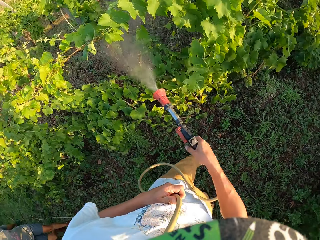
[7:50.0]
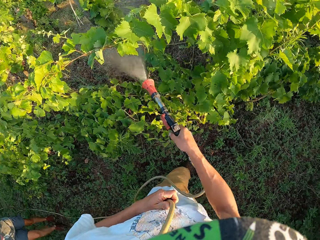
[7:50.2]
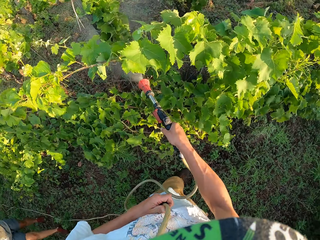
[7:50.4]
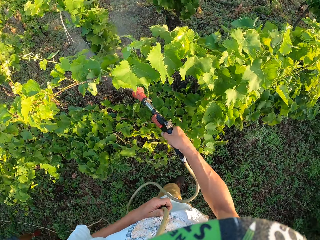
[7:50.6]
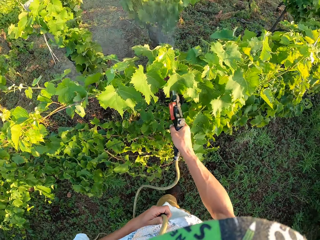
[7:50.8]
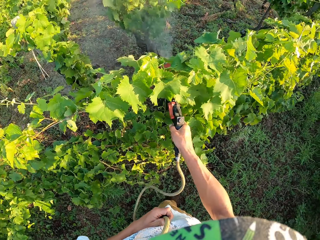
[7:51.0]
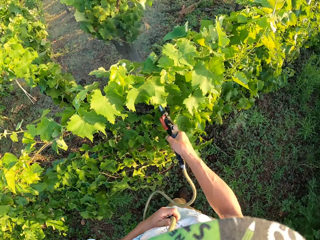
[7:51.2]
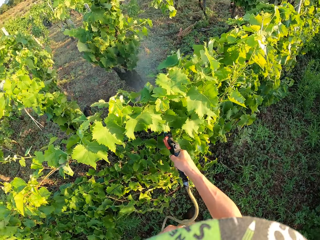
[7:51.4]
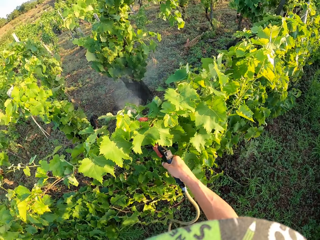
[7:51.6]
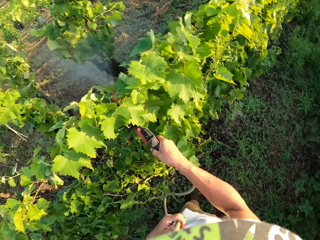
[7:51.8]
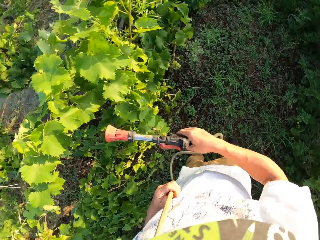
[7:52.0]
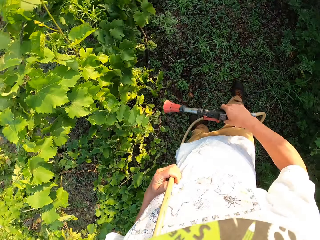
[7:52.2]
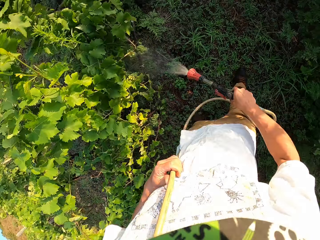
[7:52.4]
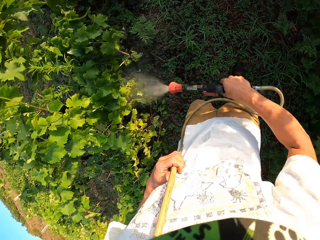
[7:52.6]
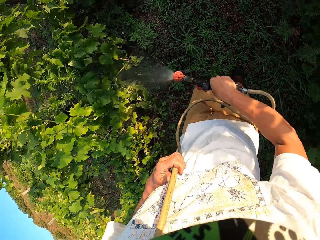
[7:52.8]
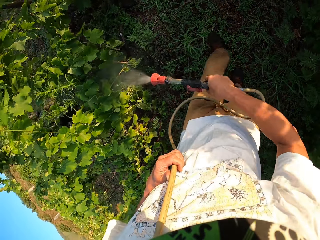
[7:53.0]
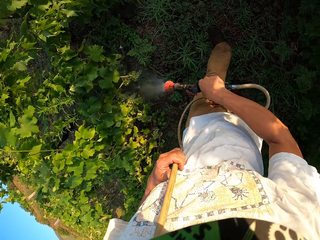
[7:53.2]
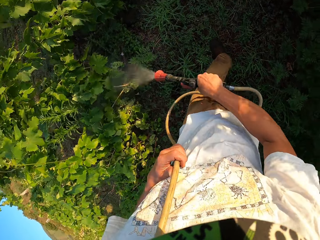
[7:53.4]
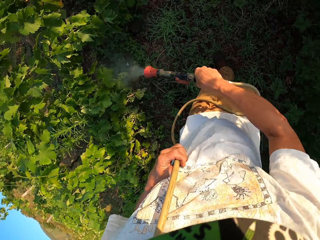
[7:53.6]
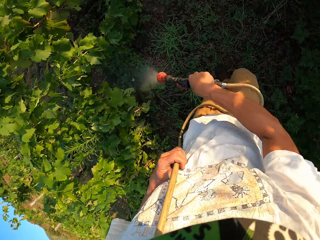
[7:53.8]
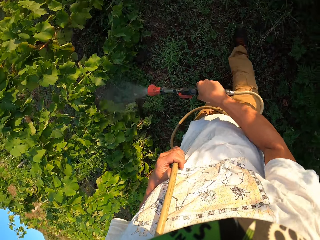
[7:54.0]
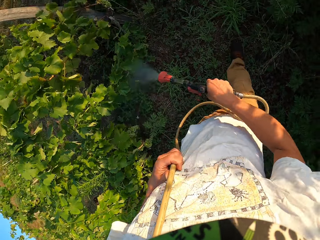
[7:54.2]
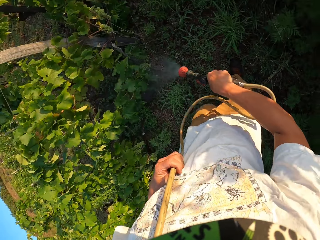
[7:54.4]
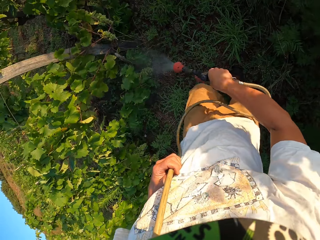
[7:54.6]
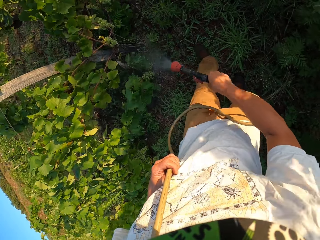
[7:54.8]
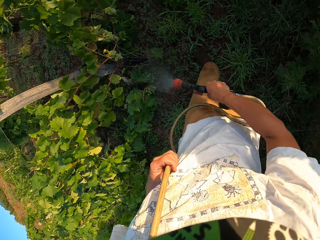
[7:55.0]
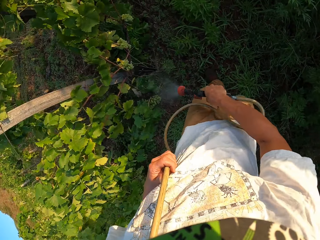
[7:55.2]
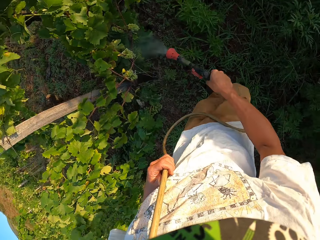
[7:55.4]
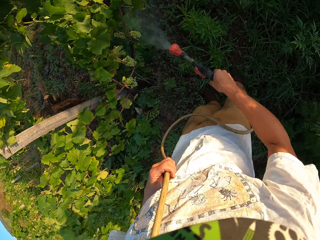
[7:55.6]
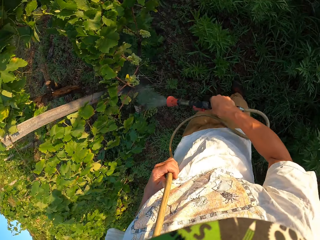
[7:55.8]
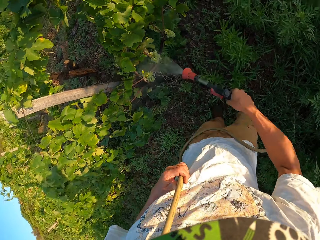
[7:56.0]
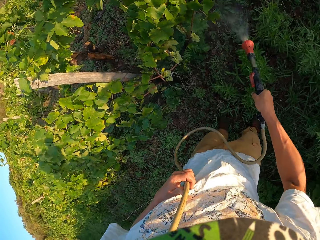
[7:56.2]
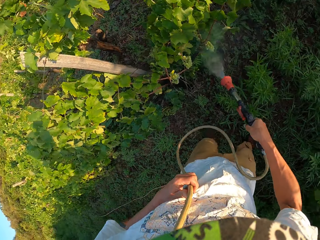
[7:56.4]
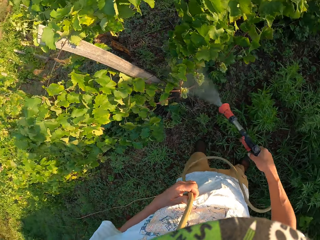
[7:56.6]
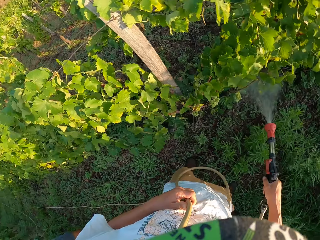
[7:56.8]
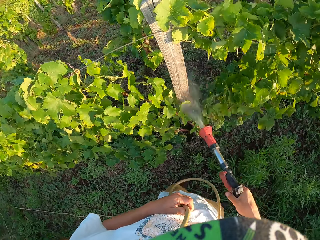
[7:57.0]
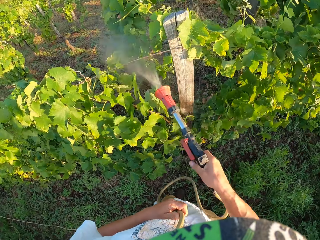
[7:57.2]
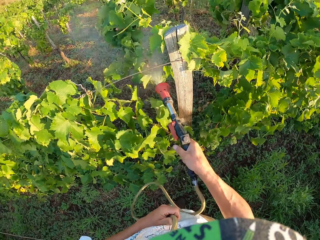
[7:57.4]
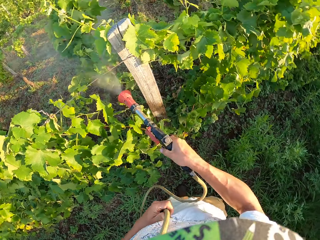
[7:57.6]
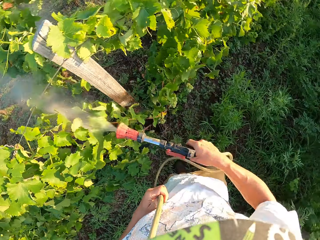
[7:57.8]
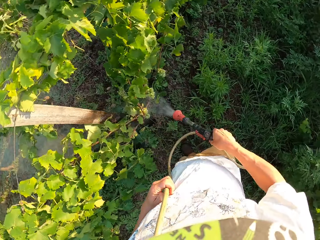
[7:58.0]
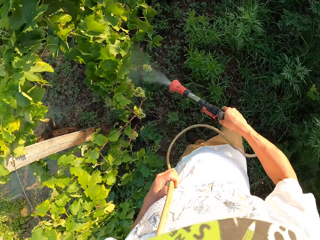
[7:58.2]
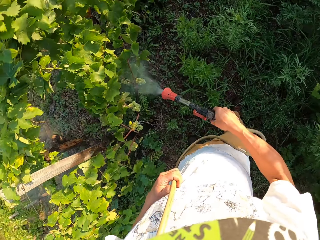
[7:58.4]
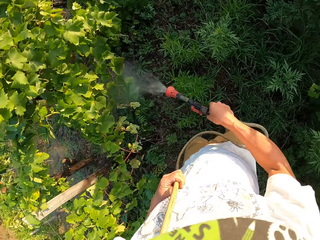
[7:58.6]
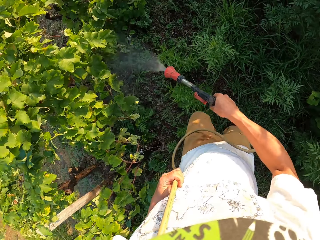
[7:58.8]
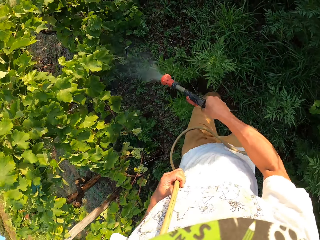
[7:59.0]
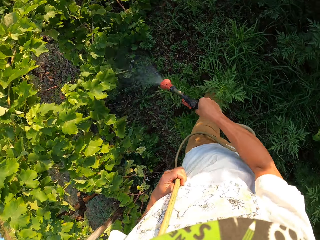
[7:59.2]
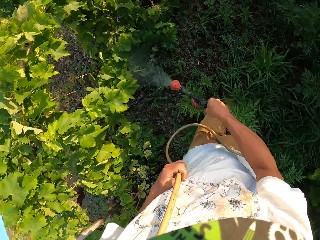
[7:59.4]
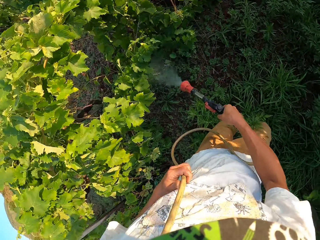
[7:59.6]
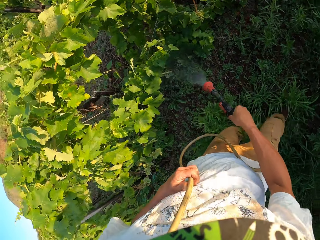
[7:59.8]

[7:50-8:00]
The camera wearer turns off the garden hose. They turn on the garden hose. They spray the water from the garden hose around the garden.

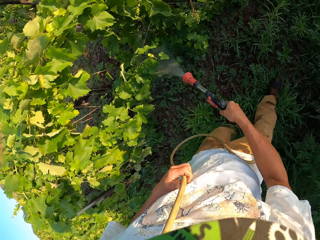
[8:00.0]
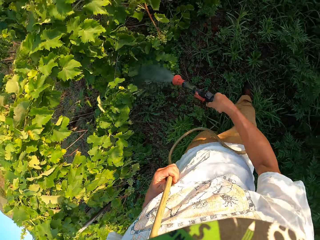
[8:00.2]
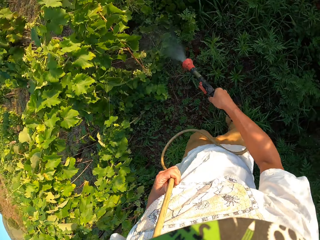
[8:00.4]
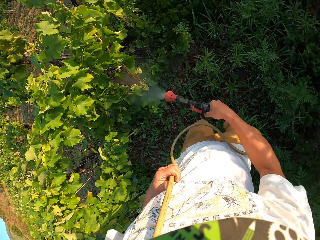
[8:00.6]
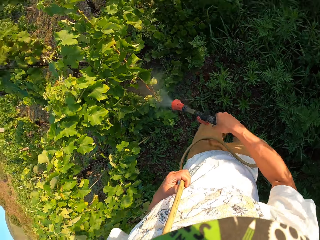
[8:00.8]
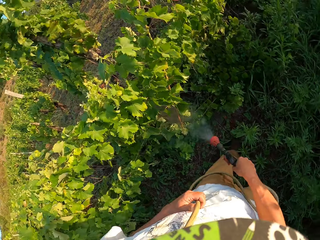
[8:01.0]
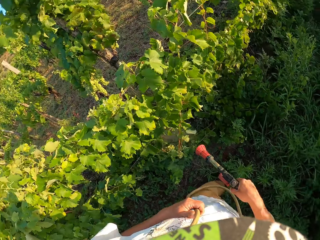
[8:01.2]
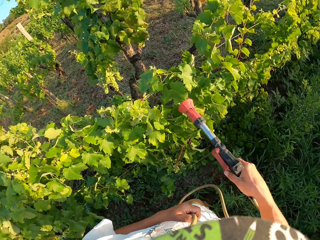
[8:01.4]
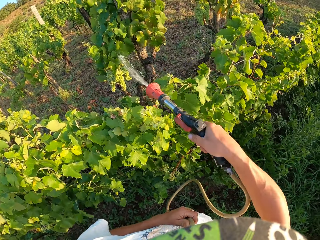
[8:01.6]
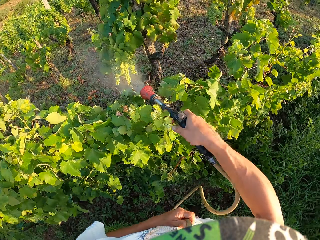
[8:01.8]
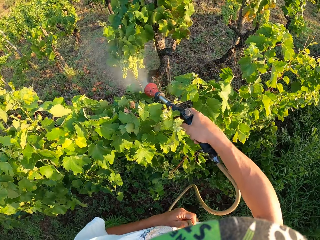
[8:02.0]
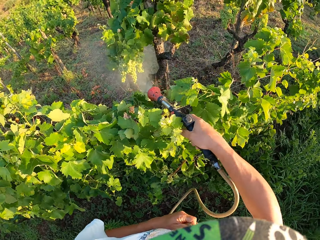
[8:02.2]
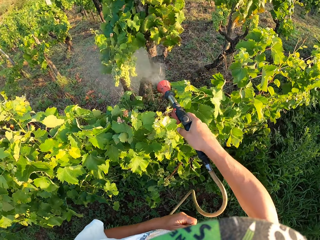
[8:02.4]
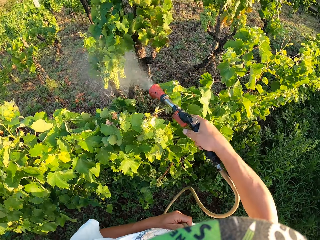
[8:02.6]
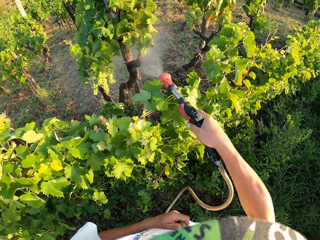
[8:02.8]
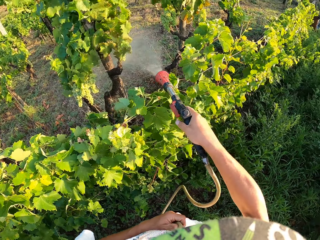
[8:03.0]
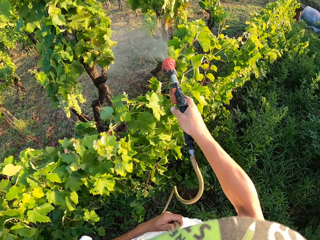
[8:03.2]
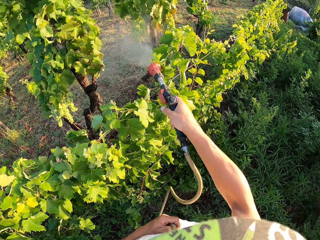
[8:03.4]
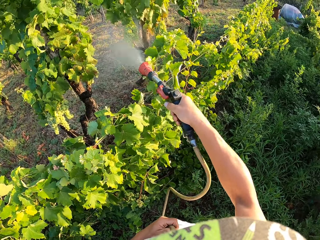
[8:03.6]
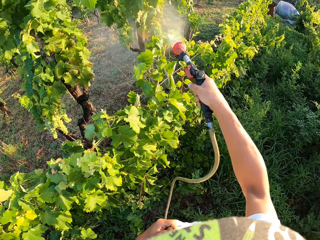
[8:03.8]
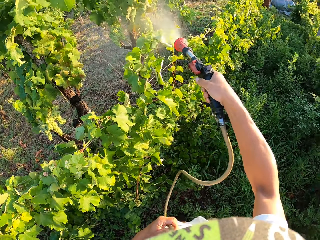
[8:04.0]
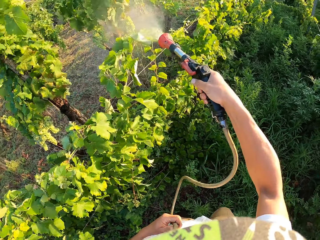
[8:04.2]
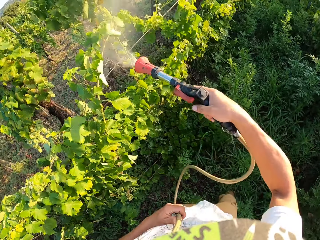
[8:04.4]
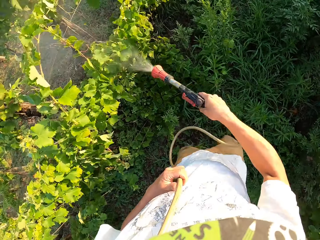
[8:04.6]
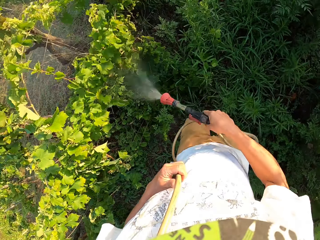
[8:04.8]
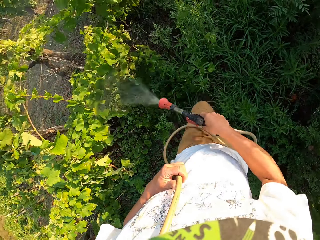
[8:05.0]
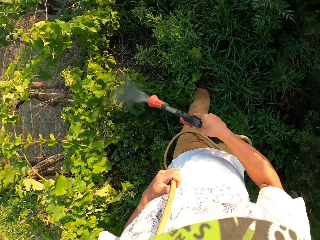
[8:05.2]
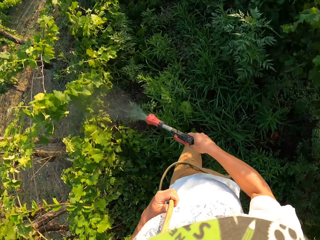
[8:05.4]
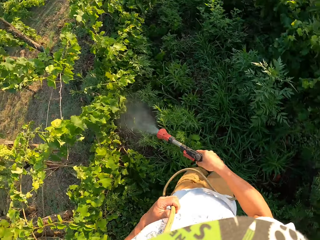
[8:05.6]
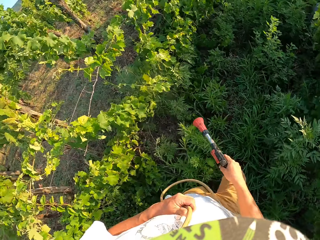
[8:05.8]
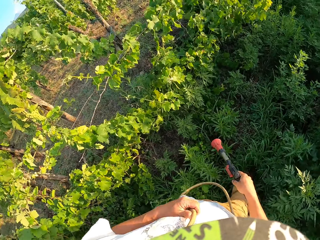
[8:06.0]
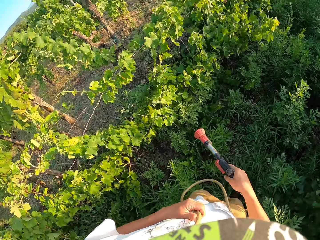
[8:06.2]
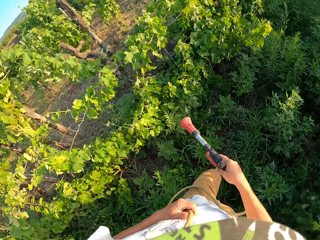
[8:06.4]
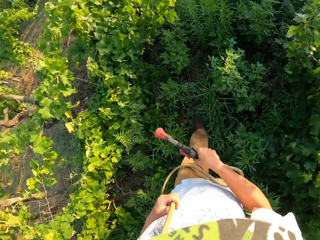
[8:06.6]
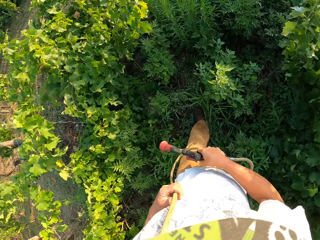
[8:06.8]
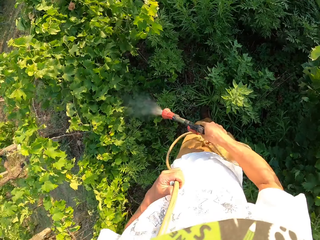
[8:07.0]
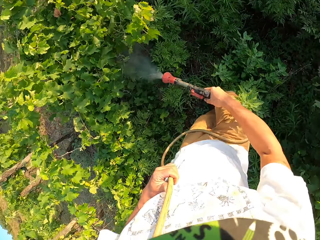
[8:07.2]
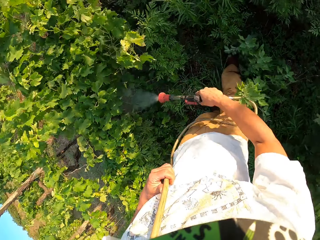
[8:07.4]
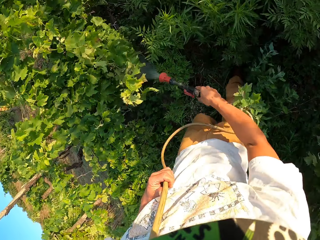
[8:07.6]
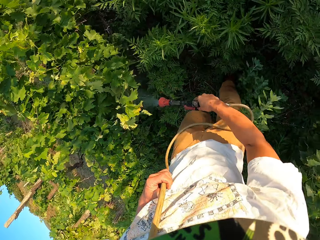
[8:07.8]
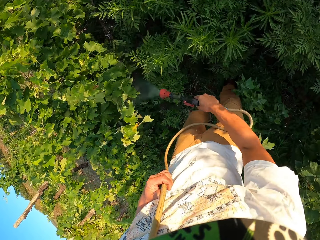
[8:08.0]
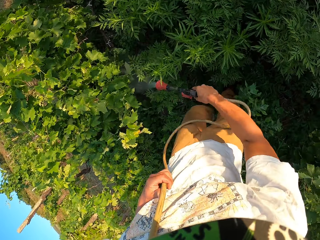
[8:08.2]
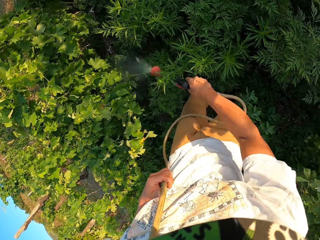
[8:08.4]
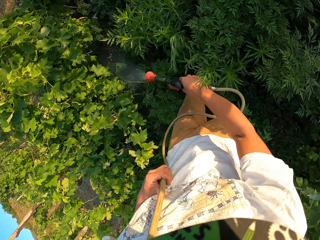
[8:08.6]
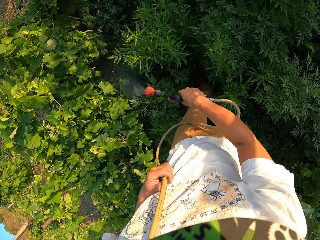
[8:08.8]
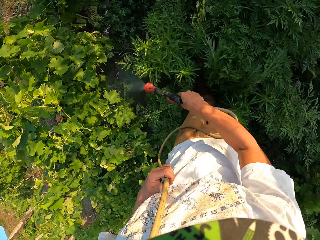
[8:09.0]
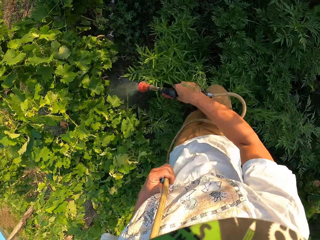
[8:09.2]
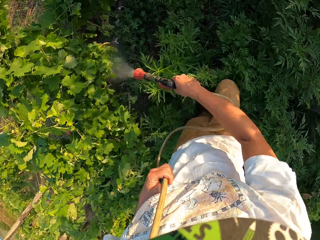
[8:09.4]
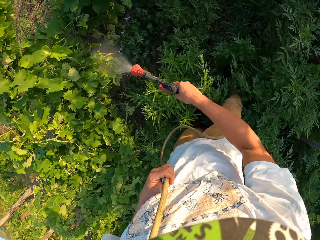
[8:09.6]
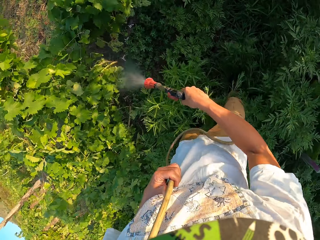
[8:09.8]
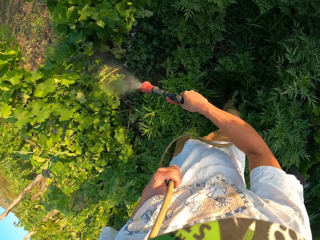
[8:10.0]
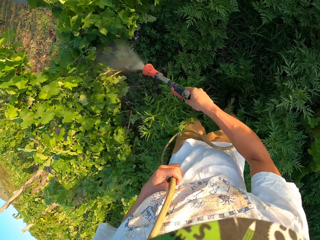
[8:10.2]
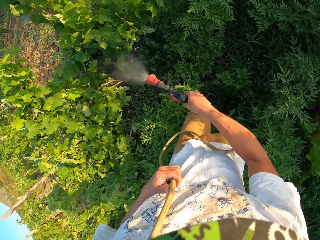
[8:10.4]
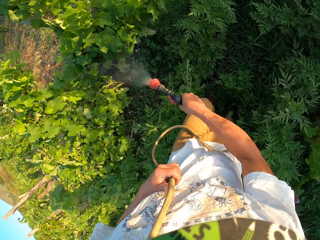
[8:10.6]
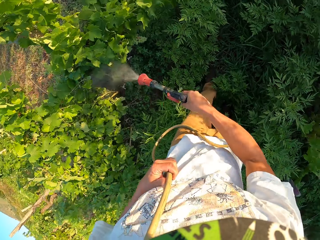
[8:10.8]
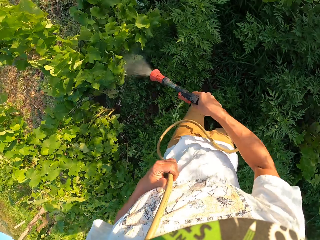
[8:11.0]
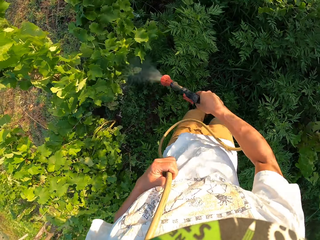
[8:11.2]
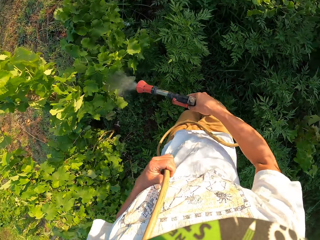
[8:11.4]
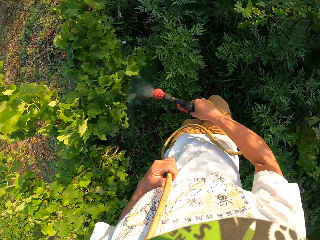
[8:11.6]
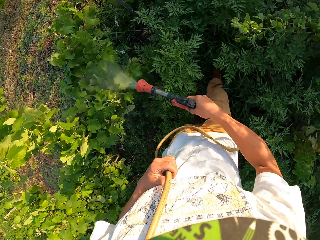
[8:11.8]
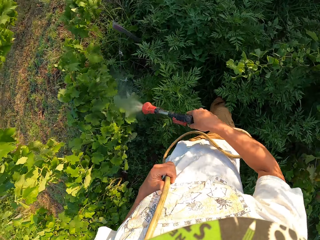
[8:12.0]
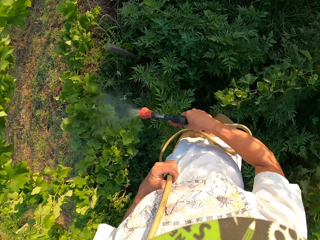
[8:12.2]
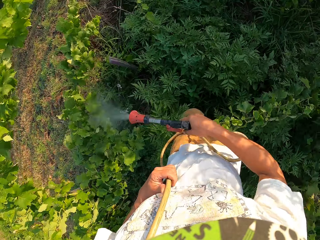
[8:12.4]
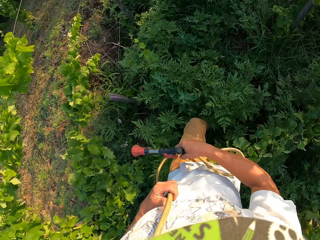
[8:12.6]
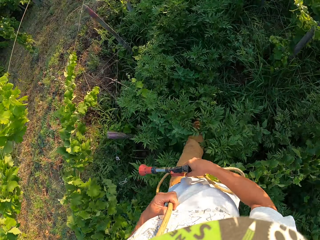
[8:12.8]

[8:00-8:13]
The camera wearer turns on the garden hose, sprays the water from the garden hose around the garden and turns off the garden hose. They turn on the garden hose, spray the water from the garden hose around the garden and turn off the garden hose.
